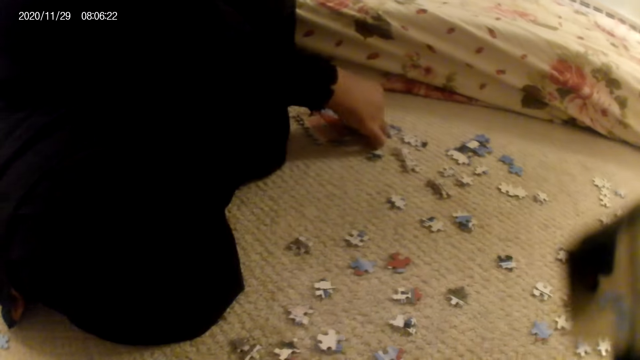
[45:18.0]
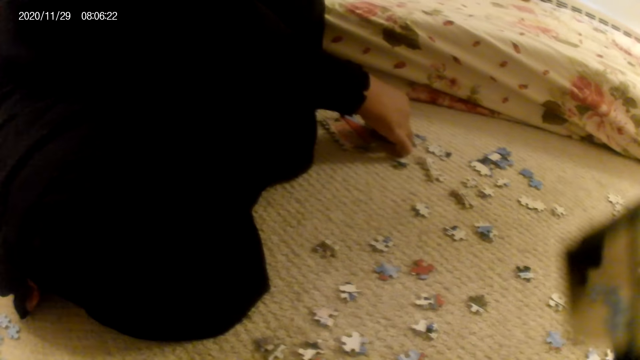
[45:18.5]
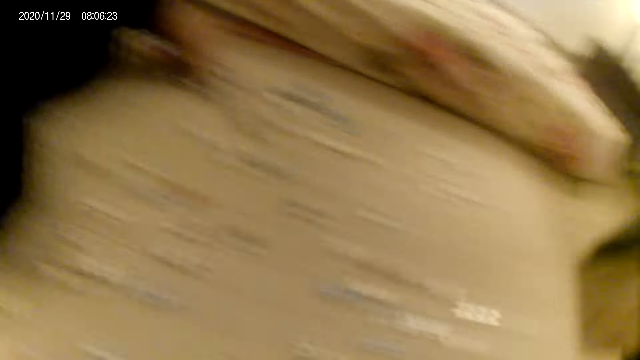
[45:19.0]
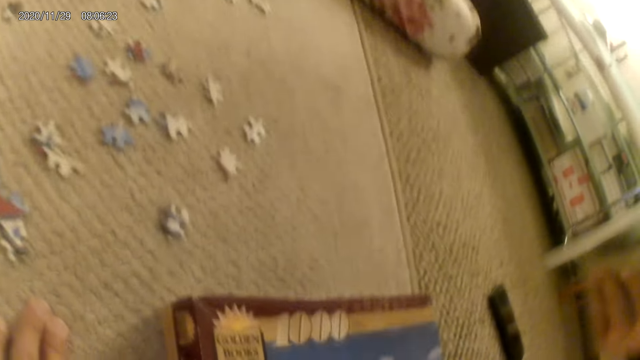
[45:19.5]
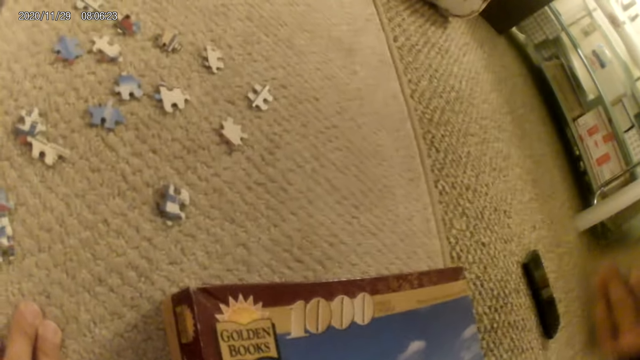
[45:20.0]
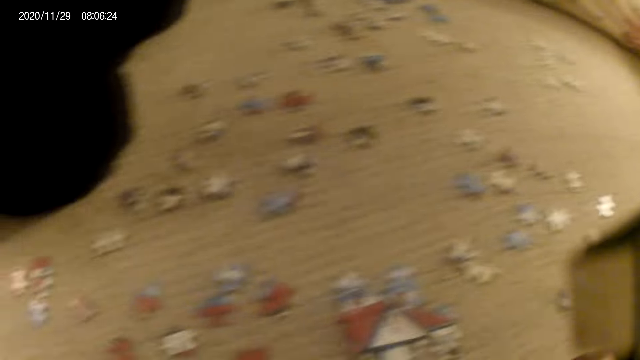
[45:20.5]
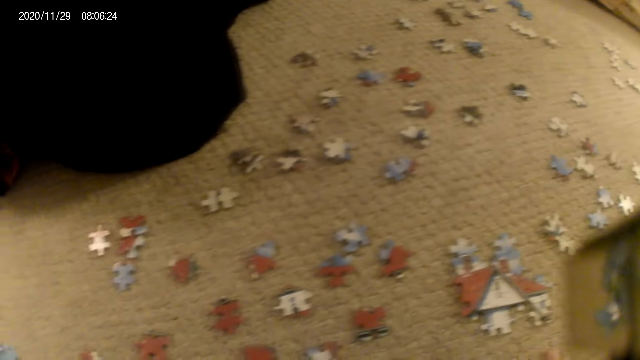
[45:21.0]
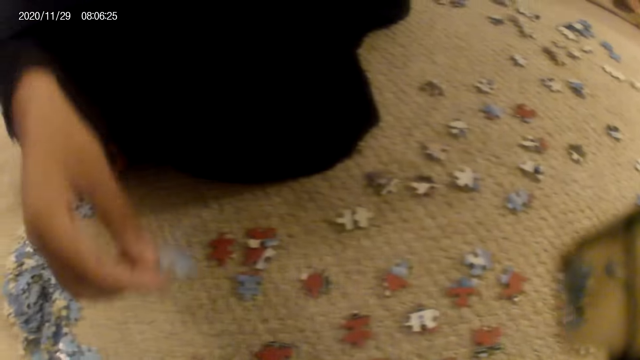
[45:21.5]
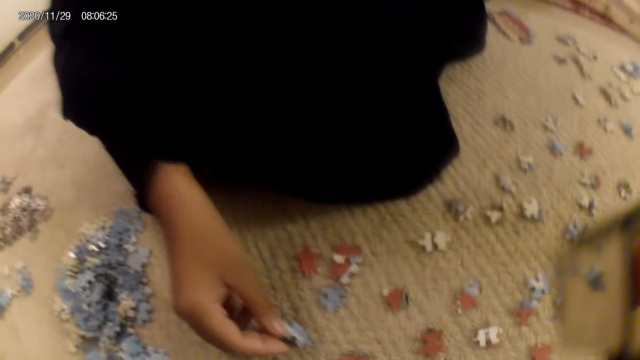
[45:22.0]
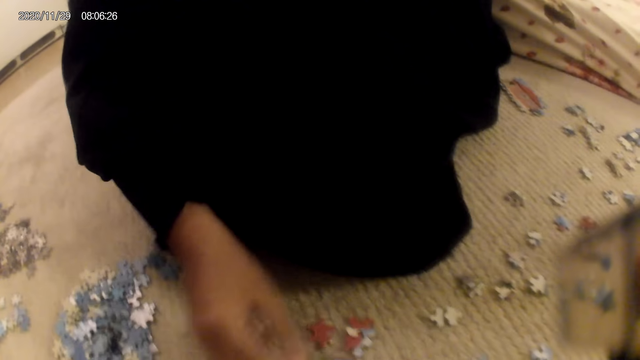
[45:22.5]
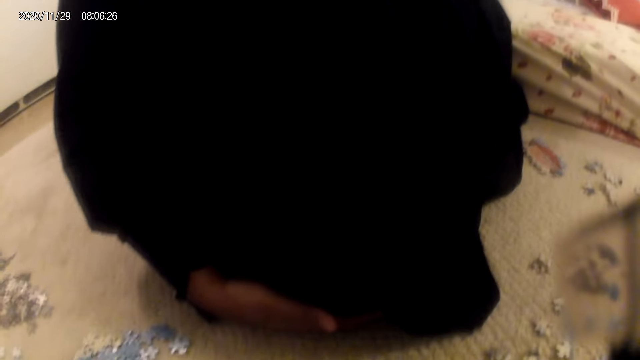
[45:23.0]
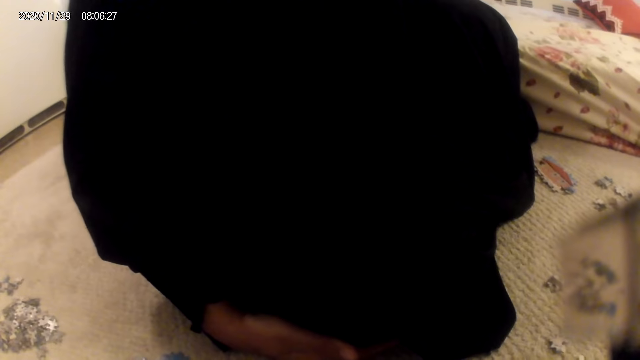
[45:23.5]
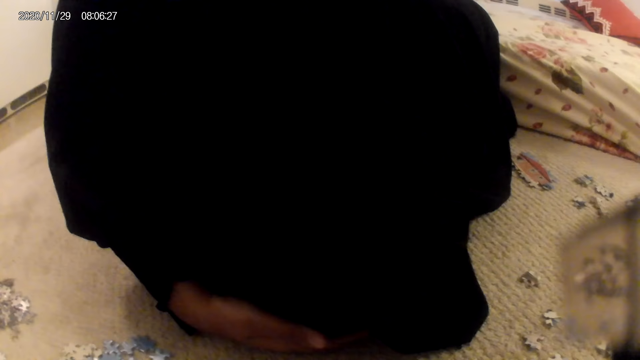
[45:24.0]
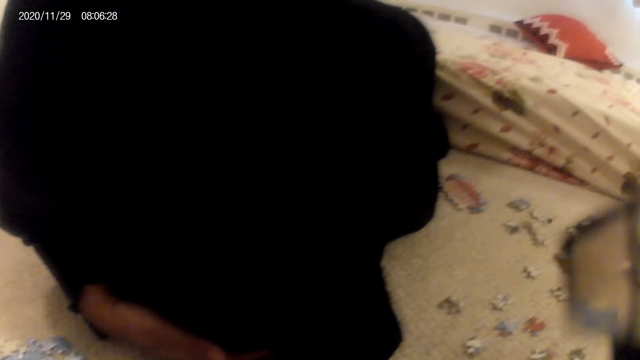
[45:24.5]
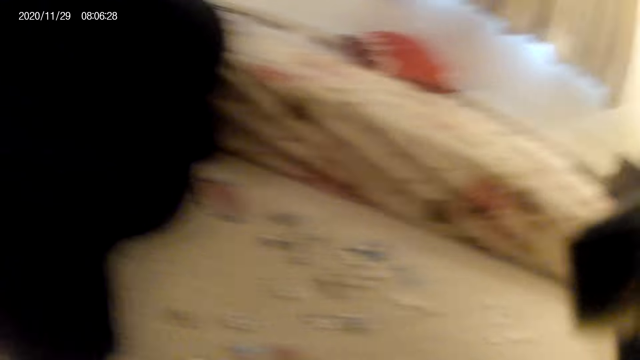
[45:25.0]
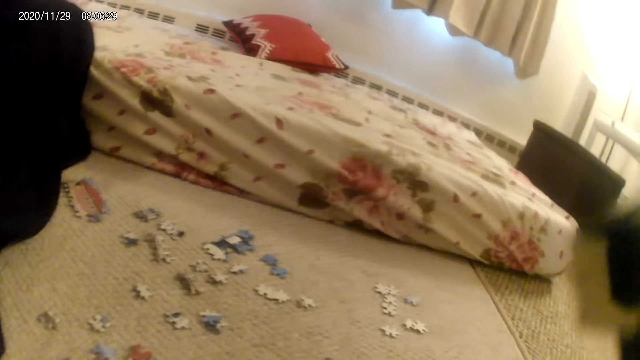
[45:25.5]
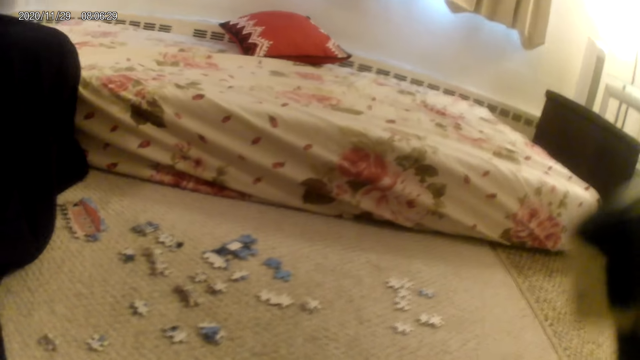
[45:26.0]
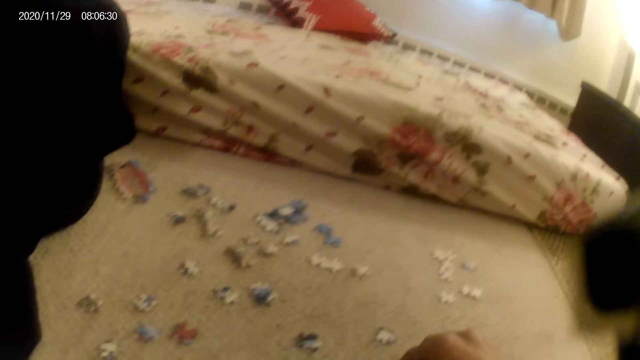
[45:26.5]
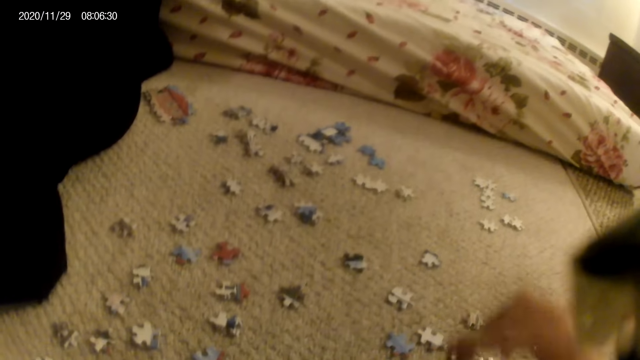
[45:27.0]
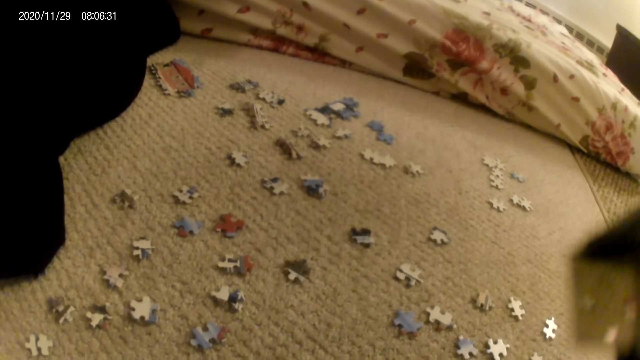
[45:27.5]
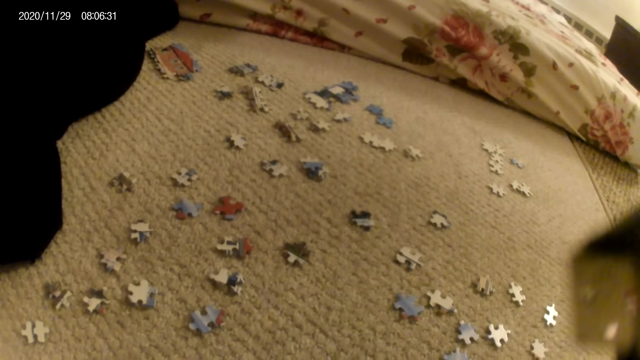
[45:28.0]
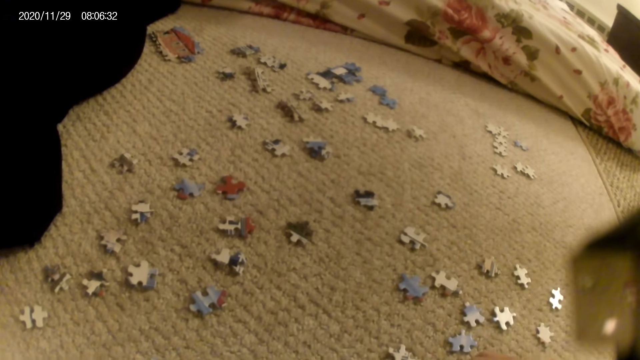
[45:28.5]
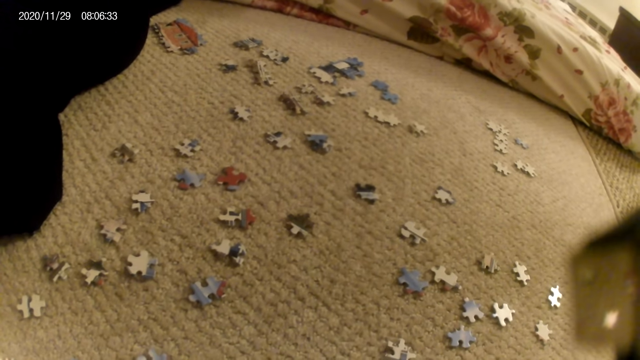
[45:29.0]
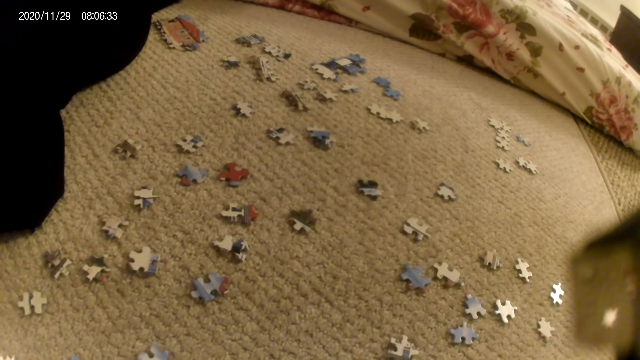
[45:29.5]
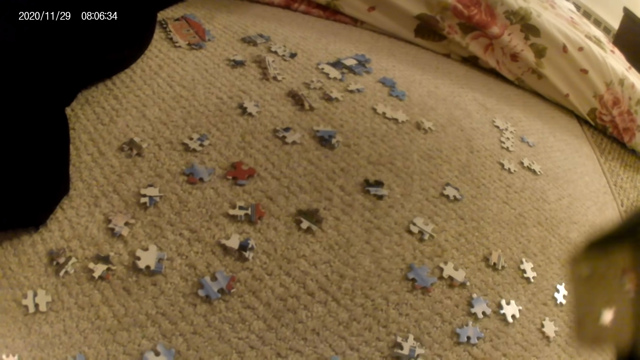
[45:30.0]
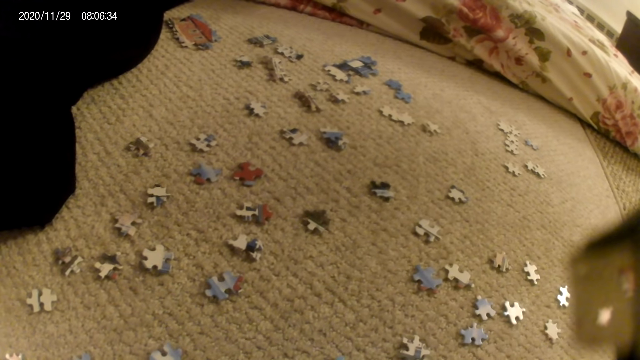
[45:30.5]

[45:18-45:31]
The camera wearer looks around. A lady fits a puzzle piece in the puzzle structure. The lady places the puzzle pieces on the floor and holds the leg. The camera wearer picks up a puzzle piece.

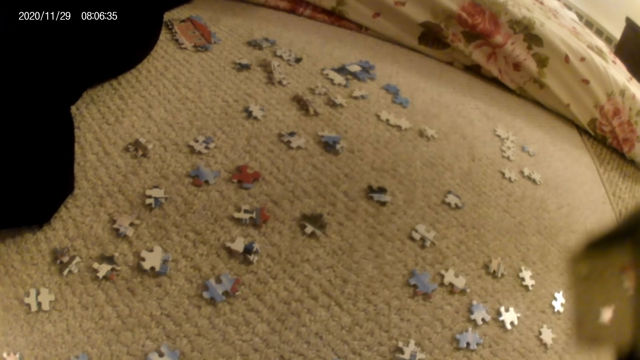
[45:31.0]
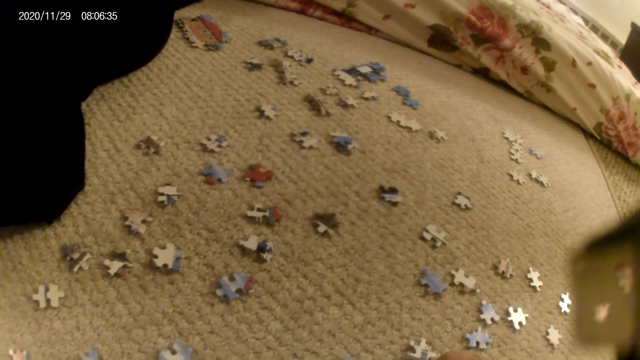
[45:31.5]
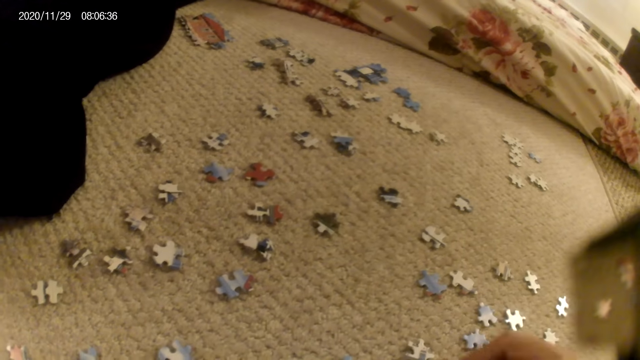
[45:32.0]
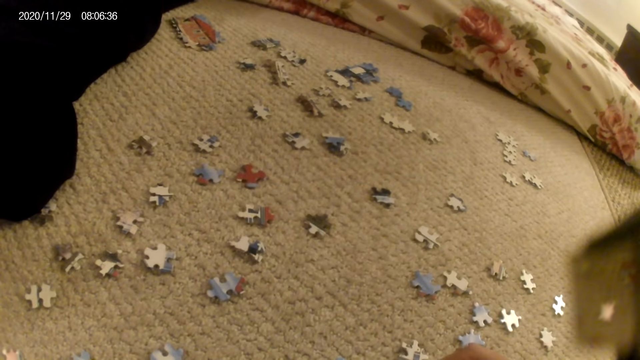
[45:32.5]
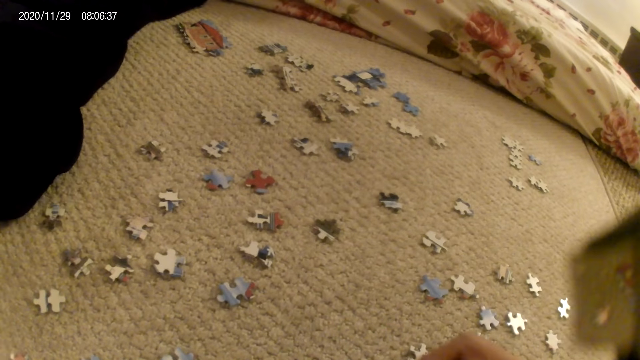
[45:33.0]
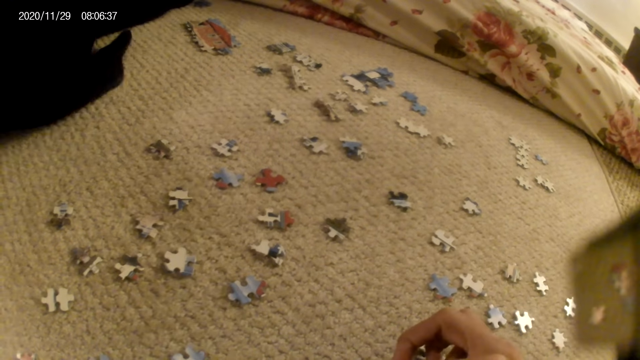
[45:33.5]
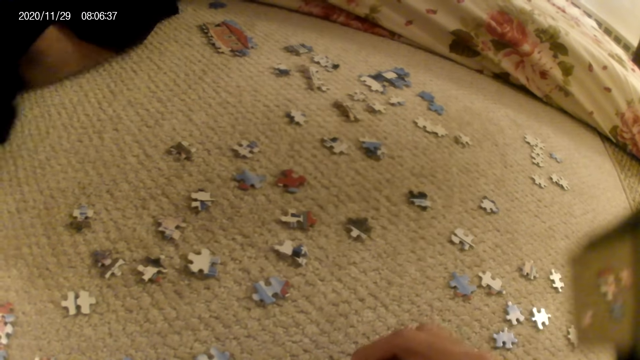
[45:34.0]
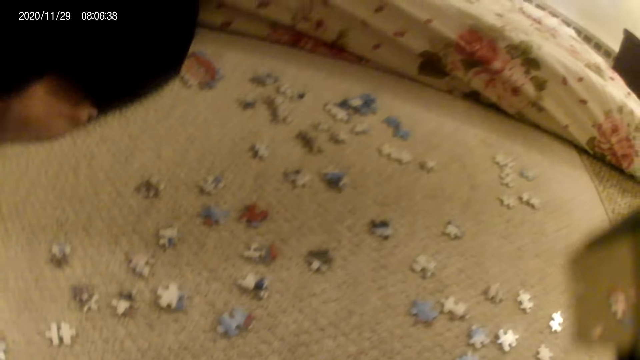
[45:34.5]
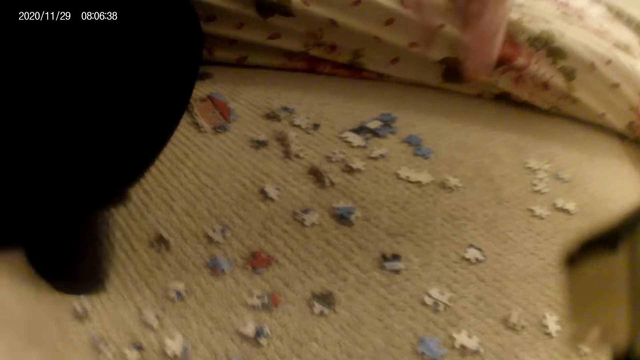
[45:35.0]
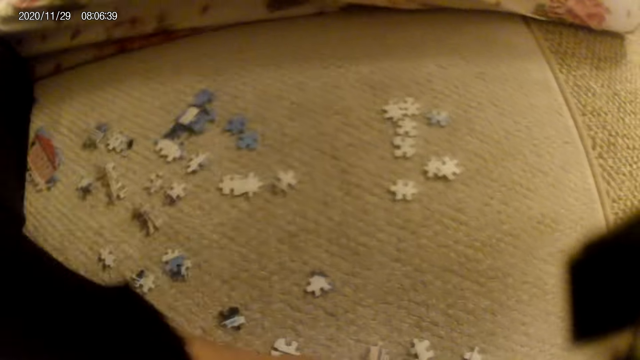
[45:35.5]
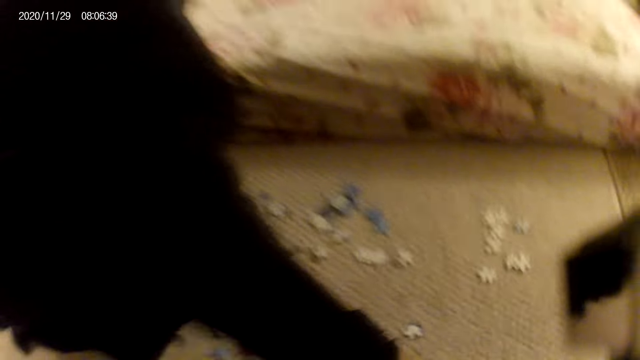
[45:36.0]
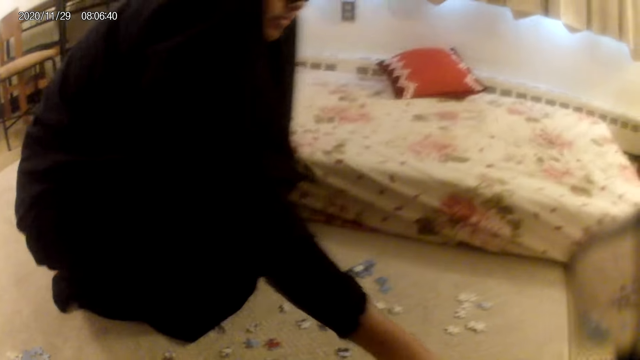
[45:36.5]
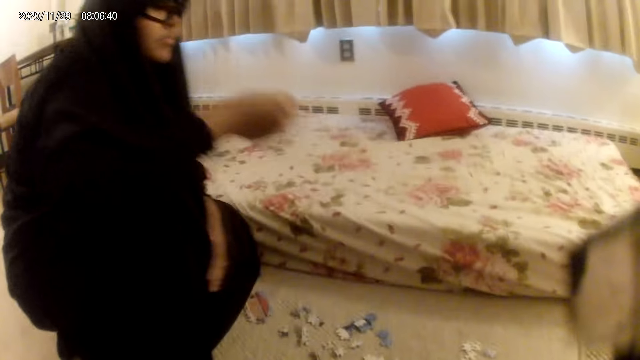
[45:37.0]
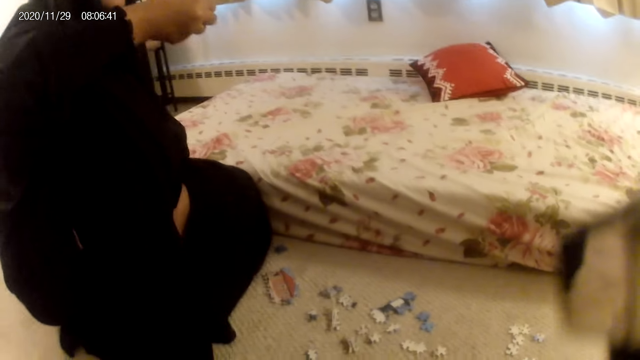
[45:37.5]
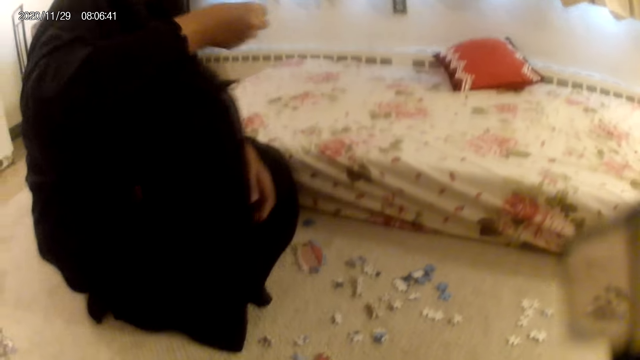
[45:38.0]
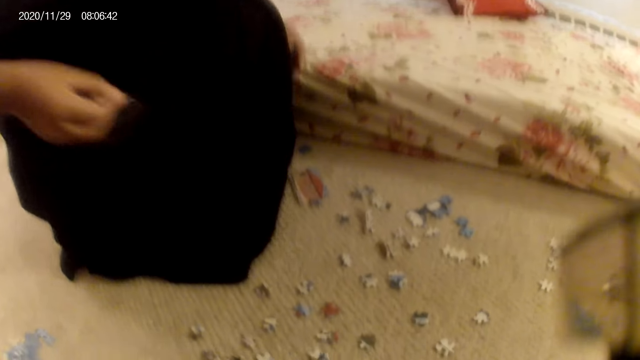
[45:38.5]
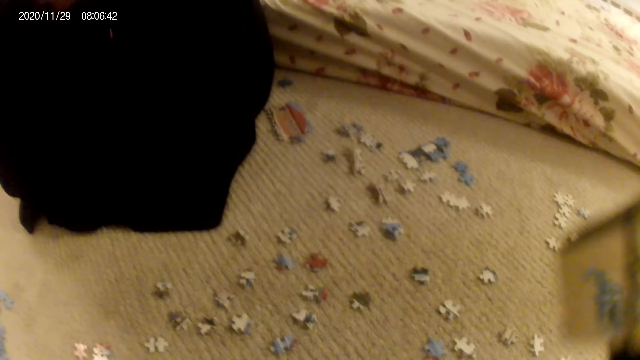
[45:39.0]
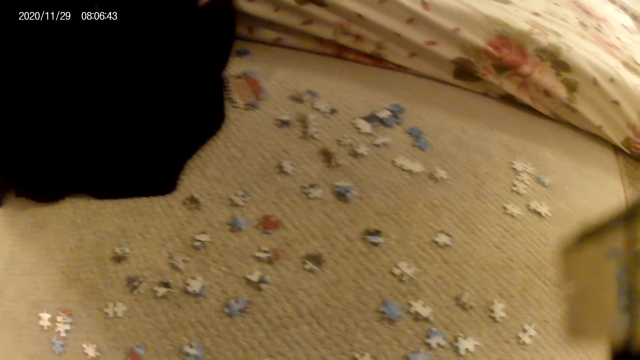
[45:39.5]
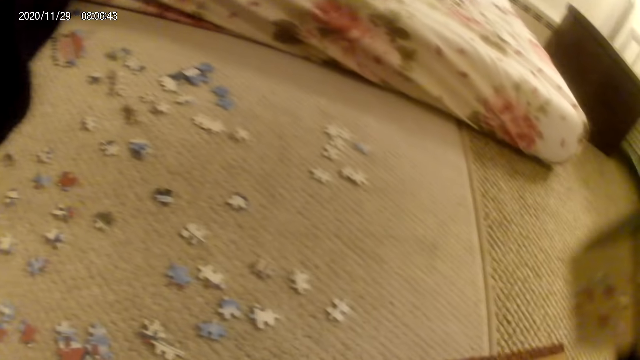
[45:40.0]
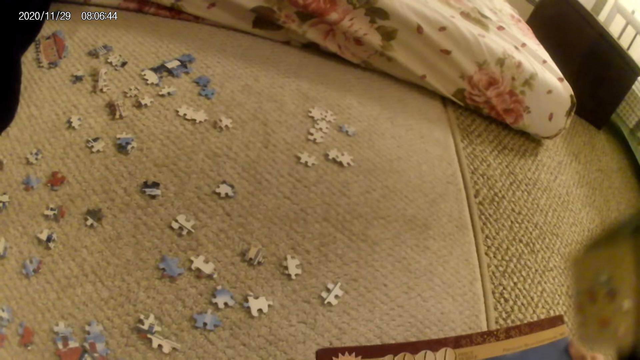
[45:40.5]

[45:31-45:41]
The camera wearer moves the hand. A lady adjusts the sitting position. The camera wearer looks around. The lady picks up a puzzle piece and stares at the puzzle piece.
